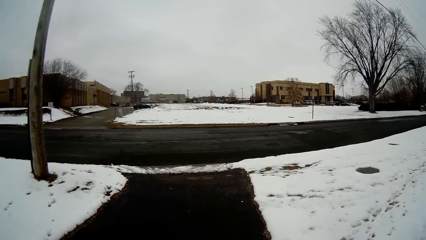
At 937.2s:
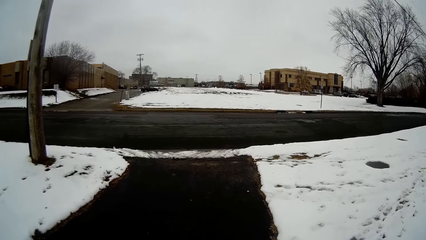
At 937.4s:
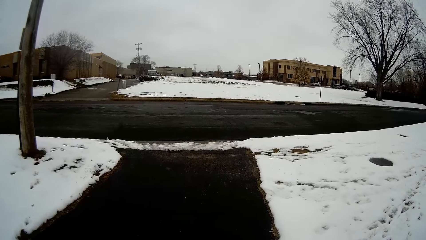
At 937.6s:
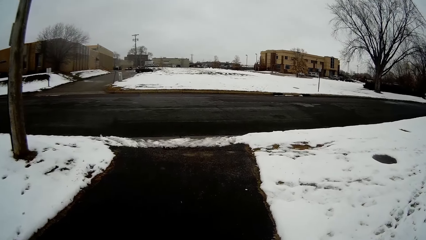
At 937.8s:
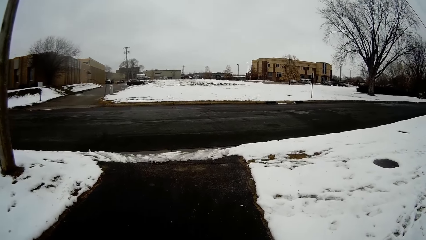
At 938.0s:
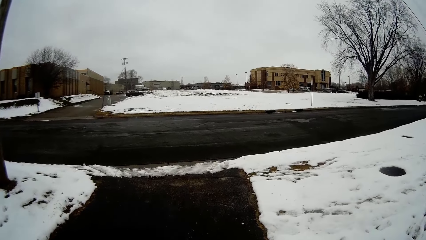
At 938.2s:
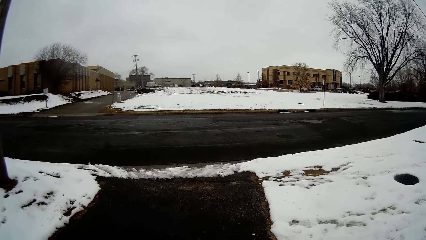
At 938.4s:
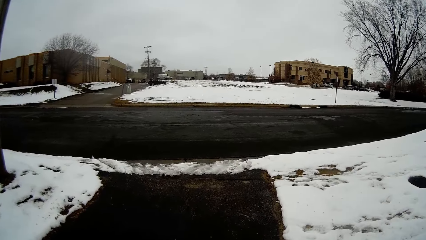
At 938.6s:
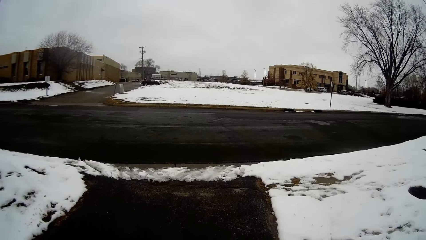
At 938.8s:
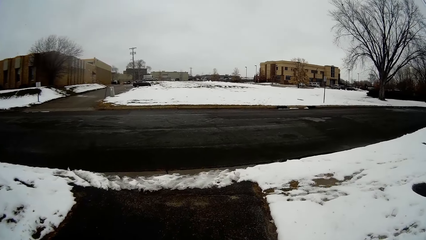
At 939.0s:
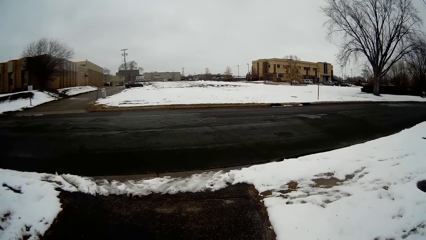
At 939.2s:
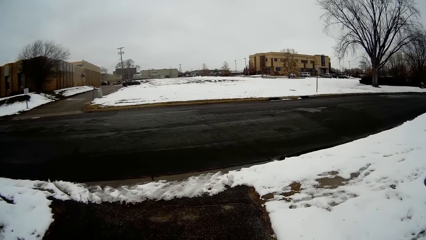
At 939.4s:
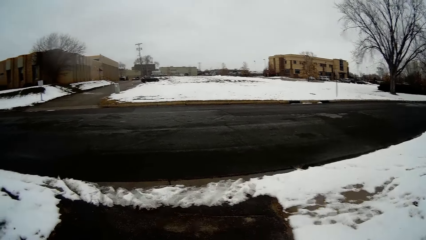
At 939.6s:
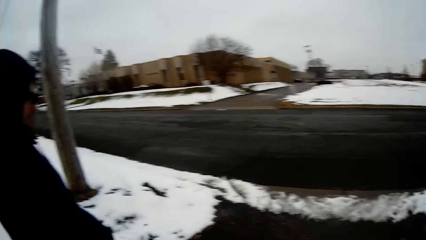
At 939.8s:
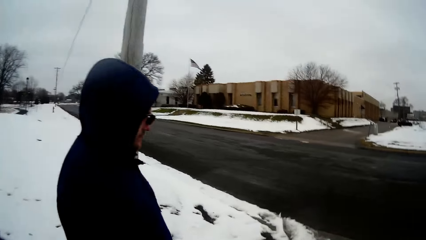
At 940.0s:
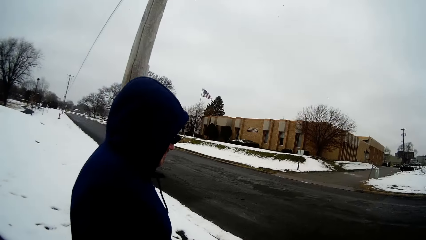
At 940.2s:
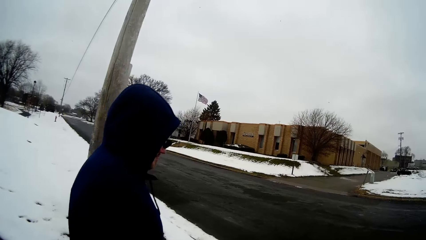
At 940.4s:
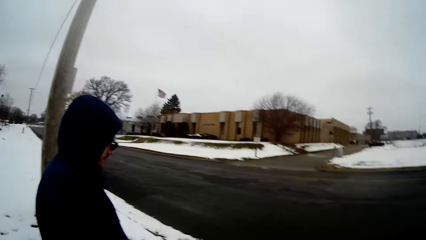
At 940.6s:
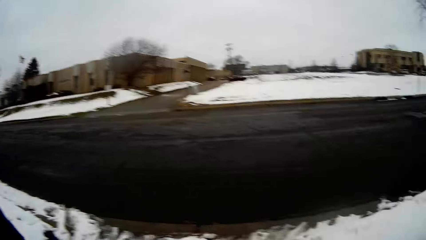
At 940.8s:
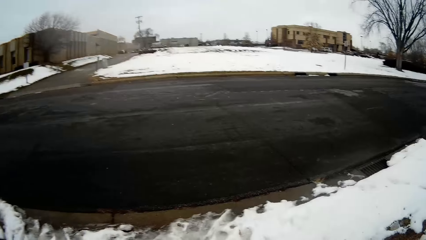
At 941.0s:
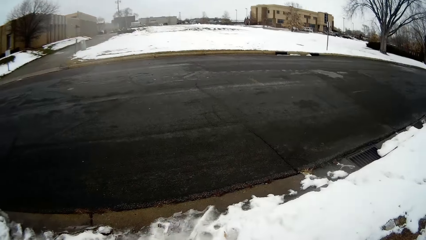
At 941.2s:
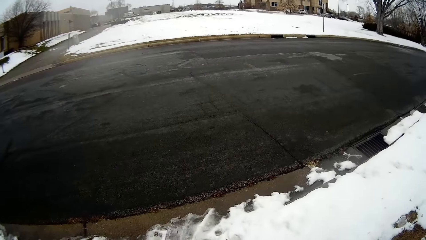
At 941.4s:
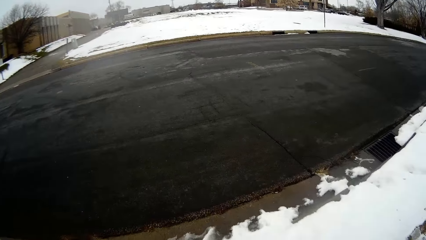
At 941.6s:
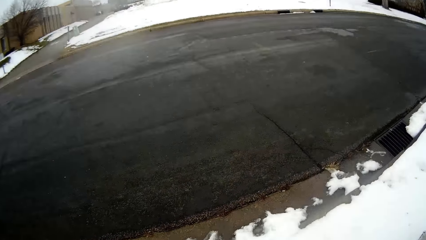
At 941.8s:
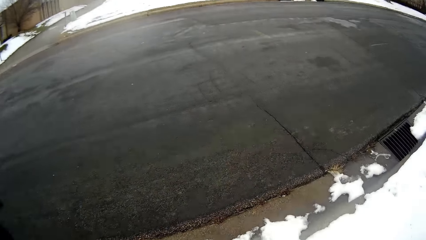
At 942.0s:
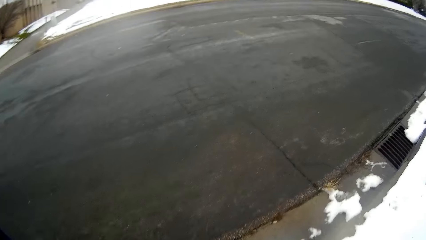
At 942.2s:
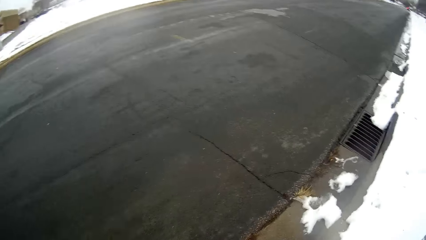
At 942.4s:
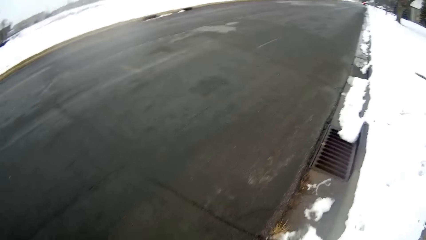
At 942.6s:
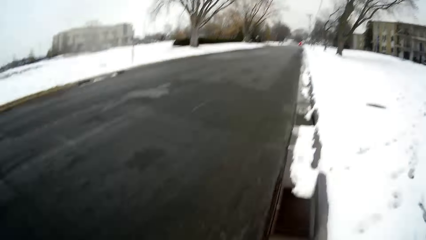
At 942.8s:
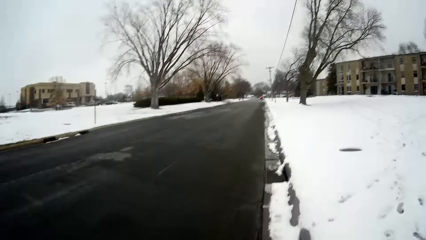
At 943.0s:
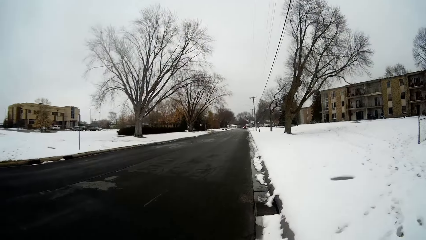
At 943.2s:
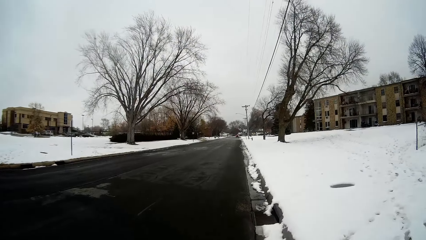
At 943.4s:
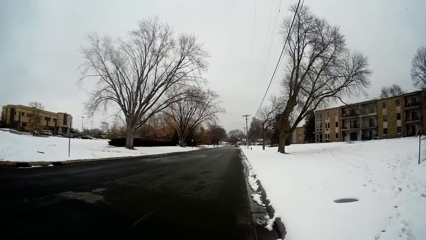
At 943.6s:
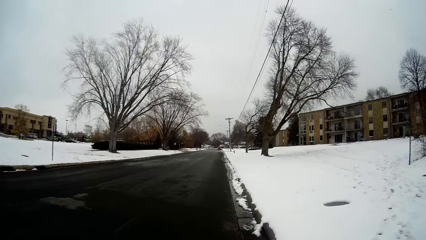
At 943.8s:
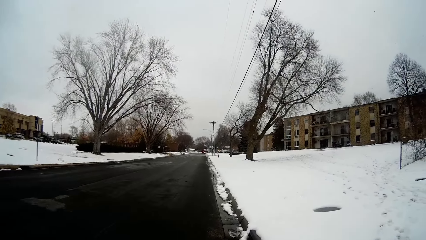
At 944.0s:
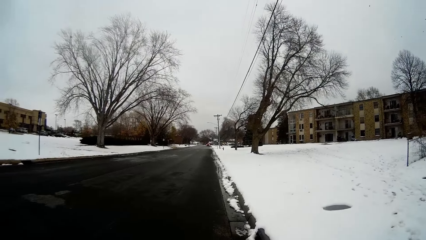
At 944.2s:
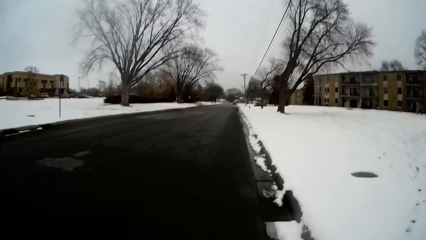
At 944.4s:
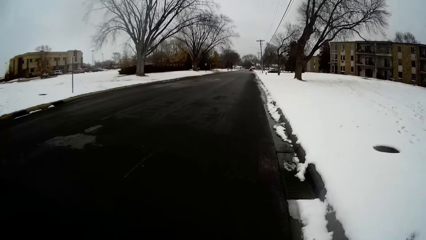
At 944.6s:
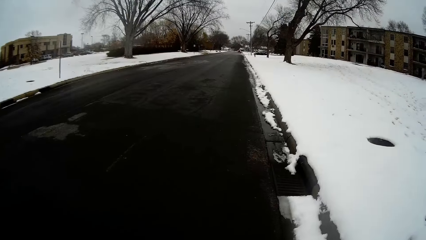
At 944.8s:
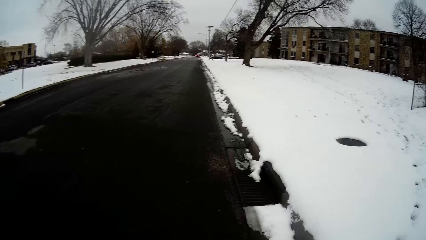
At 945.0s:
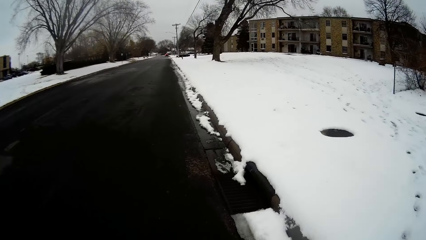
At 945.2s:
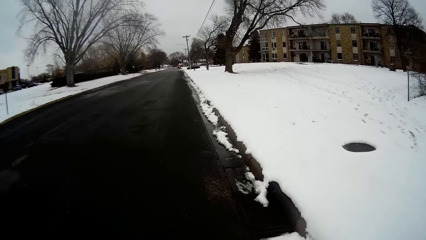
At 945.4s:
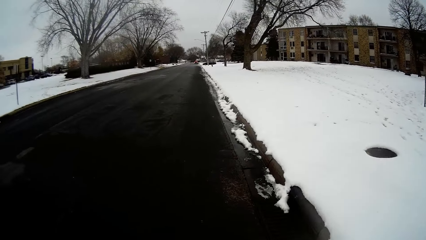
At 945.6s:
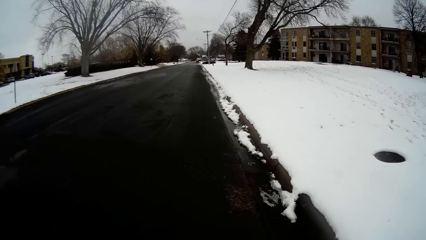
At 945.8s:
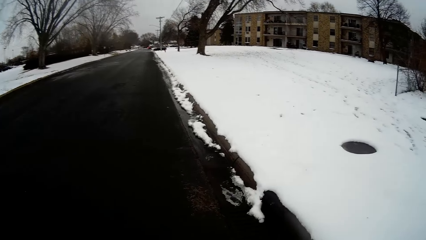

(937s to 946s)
The camera wearer looks around. A person walks beside the camera wearer. The camera wearer walks around.

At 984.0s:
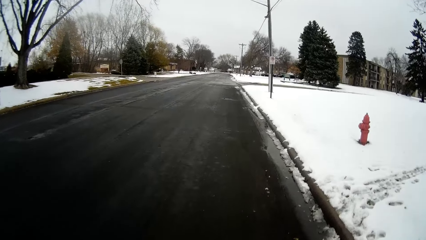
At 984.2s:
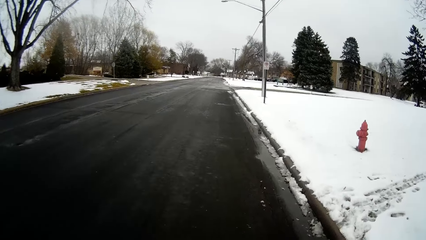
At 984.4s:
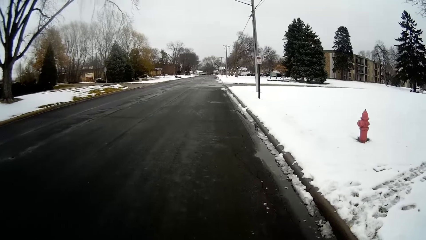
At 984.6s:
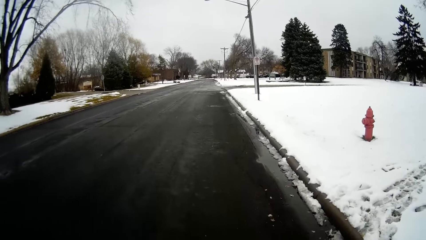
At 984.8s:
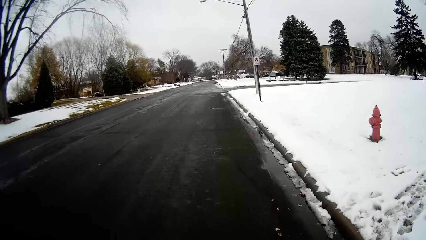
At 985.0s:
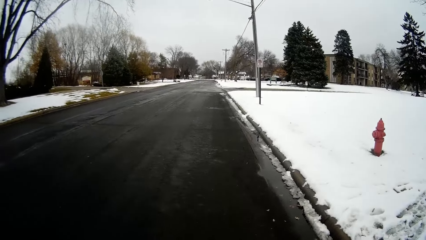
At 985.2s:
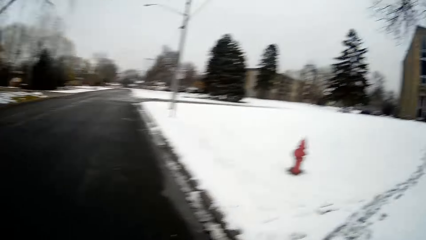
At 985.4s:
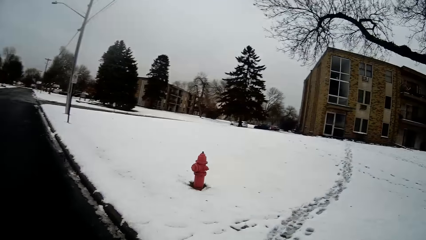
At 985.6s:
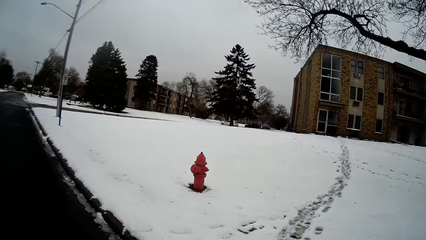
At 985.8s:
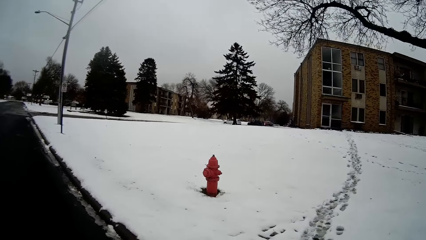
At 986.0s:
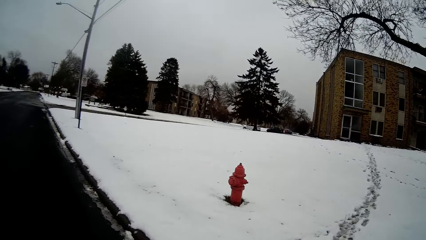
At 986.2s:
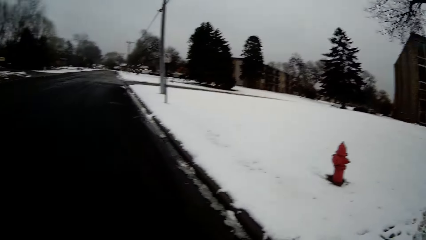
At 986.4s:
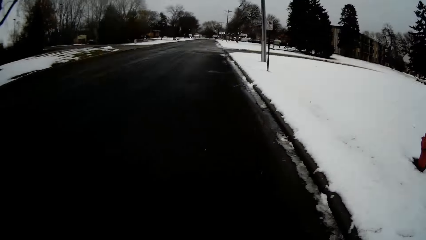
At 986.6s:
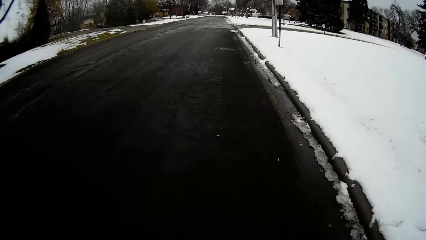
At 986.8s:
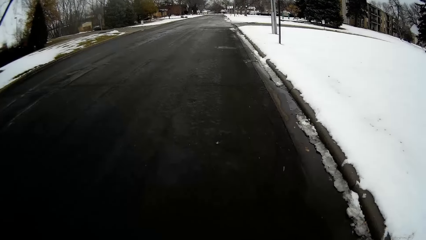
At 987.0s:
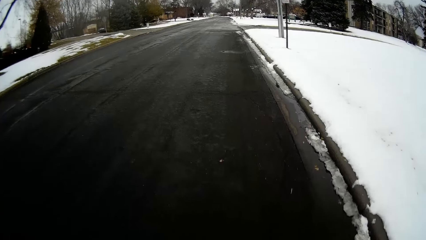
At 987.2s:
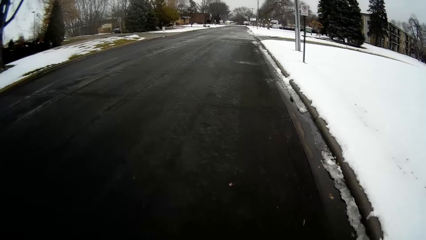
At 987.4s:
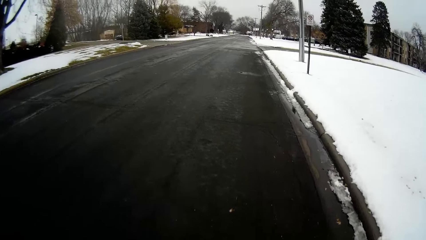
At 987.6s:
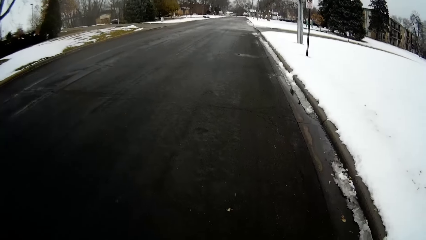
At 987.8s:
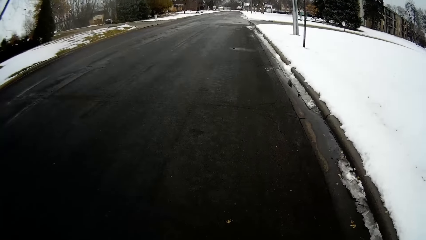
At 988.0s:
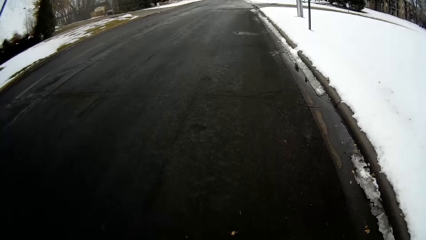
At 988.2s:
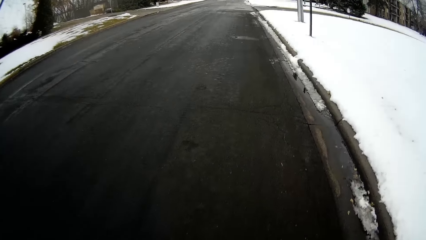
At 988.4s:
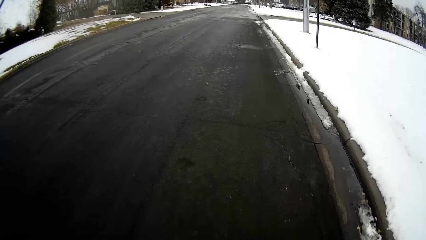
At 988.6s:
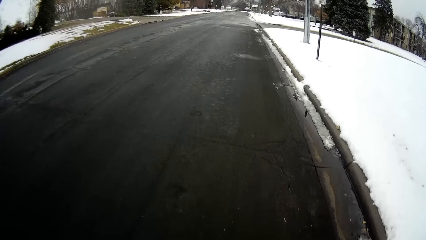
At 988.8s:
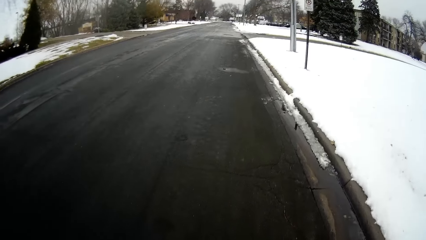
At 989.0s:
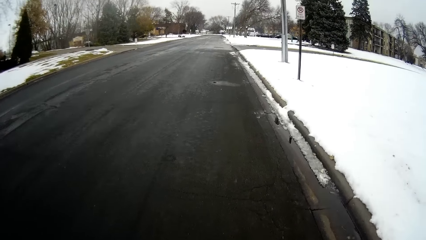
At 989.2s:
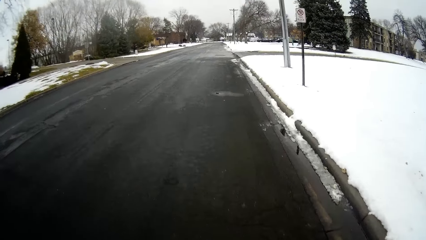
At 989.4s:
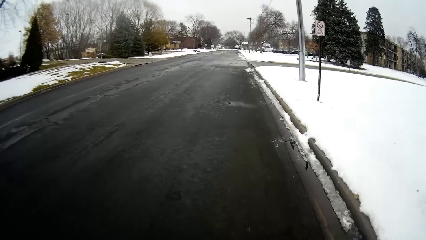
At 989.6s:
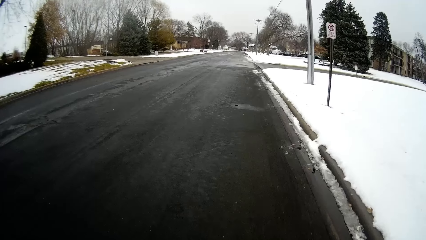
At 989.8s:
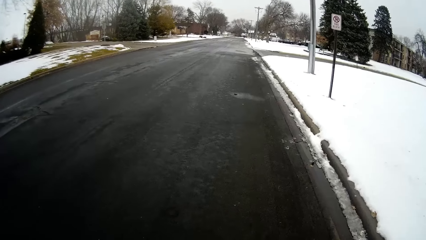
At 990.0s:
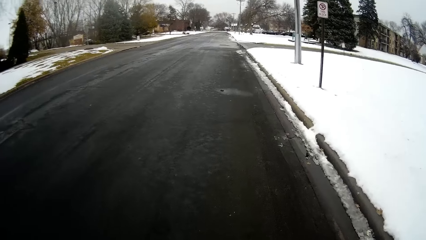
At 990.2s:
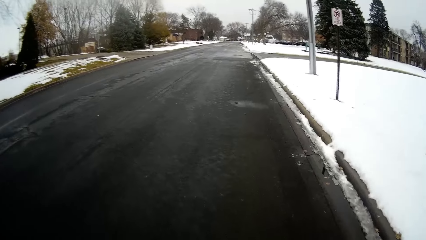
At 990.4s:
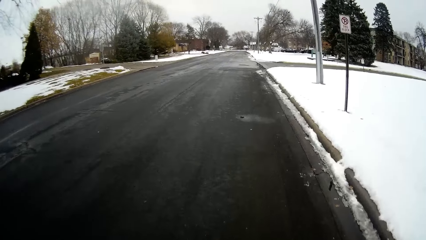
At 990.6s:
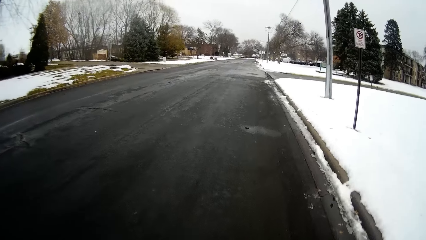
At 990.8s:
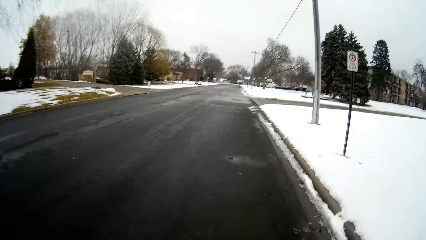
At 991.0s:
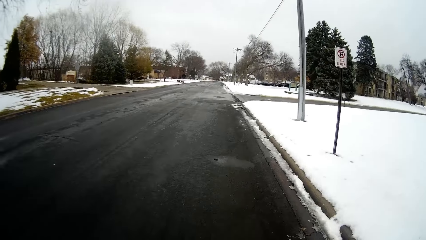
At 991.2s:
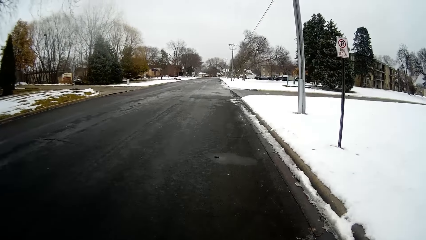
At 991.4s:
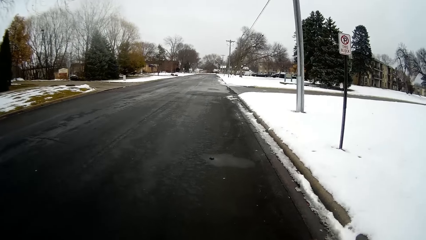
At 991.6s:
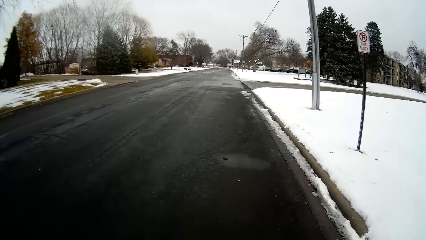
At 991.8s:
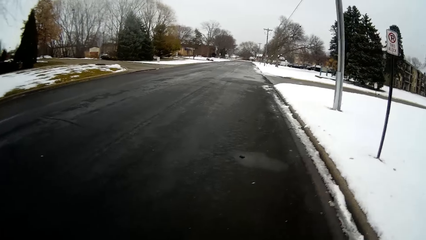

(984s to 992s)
The camera wearer looks around. They walk around.
